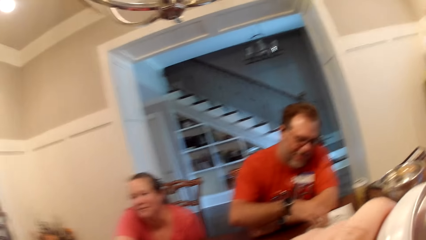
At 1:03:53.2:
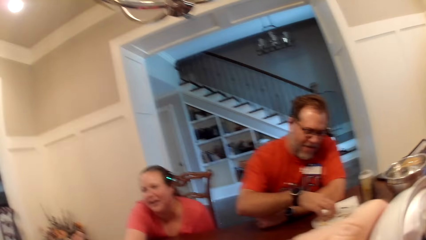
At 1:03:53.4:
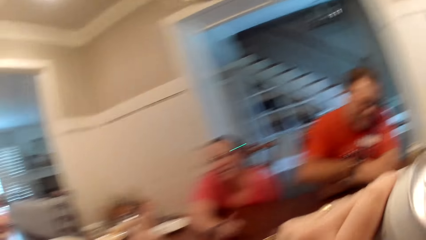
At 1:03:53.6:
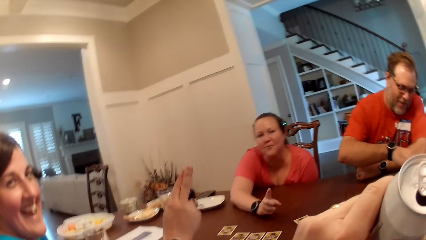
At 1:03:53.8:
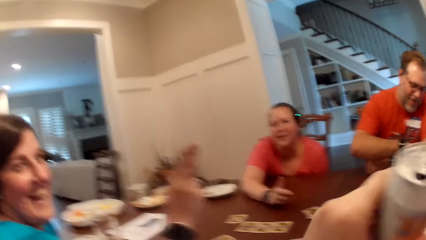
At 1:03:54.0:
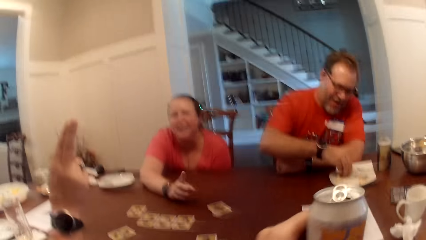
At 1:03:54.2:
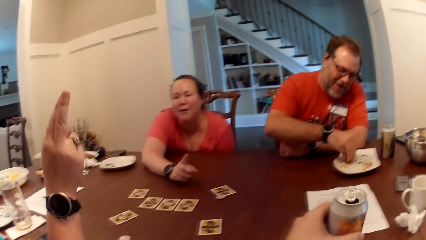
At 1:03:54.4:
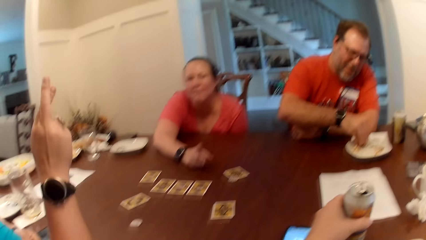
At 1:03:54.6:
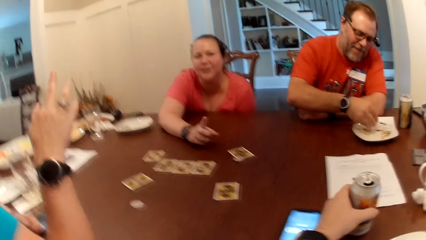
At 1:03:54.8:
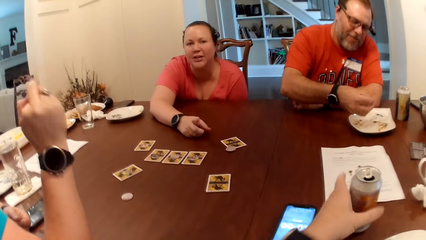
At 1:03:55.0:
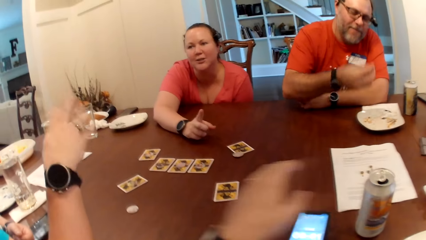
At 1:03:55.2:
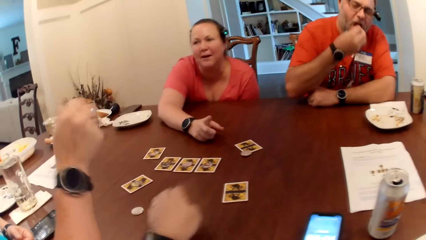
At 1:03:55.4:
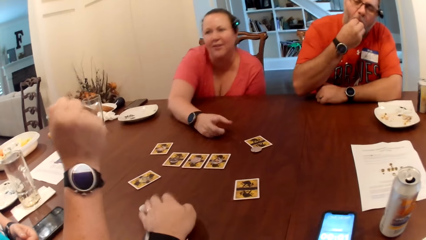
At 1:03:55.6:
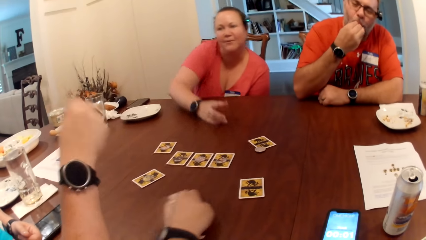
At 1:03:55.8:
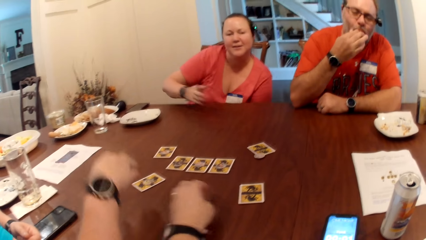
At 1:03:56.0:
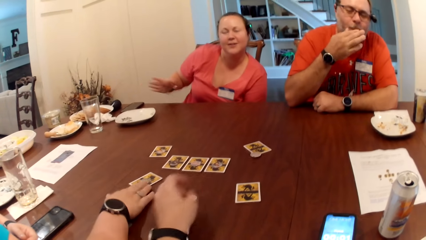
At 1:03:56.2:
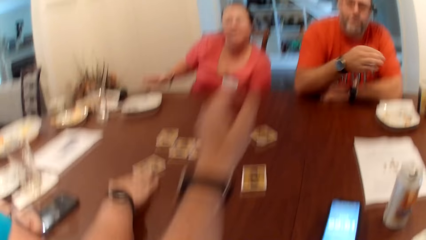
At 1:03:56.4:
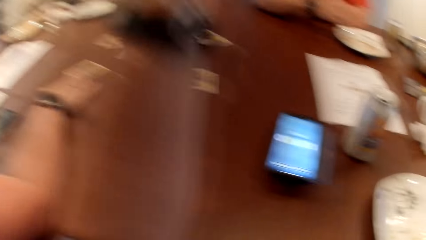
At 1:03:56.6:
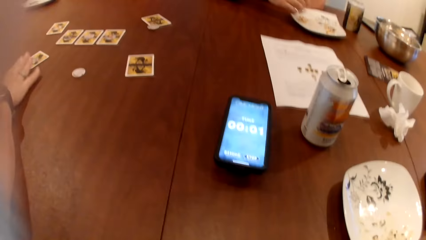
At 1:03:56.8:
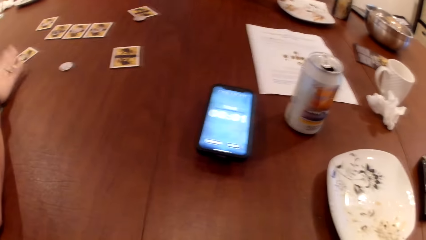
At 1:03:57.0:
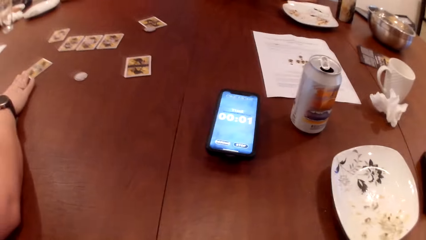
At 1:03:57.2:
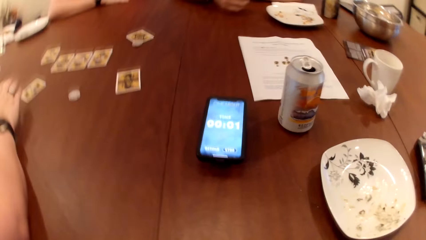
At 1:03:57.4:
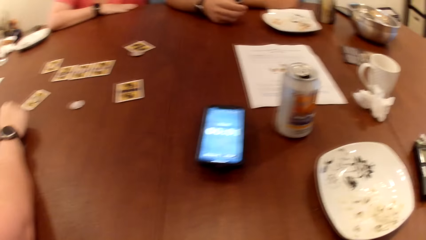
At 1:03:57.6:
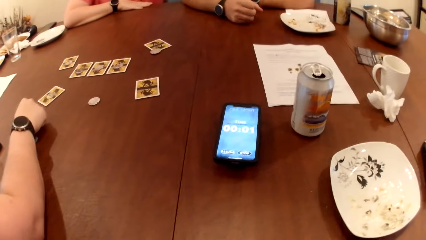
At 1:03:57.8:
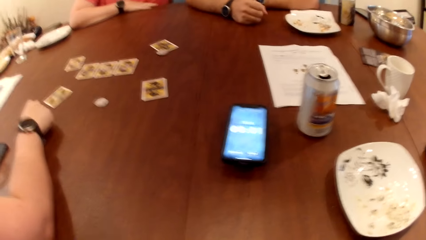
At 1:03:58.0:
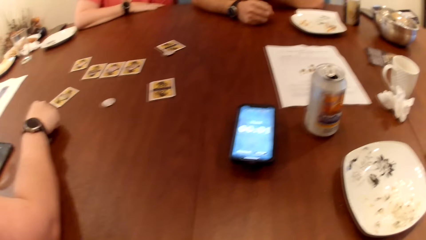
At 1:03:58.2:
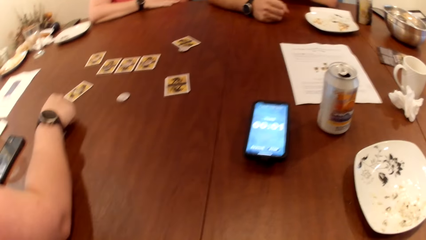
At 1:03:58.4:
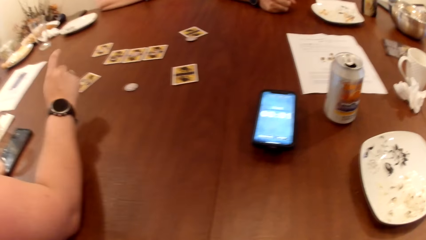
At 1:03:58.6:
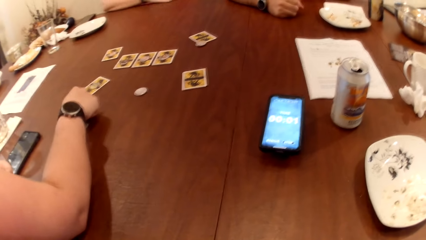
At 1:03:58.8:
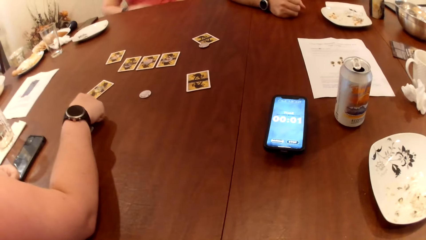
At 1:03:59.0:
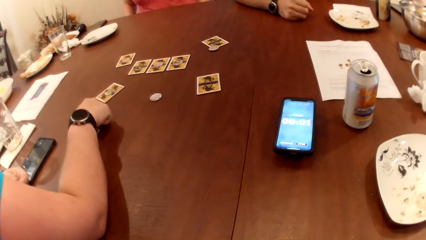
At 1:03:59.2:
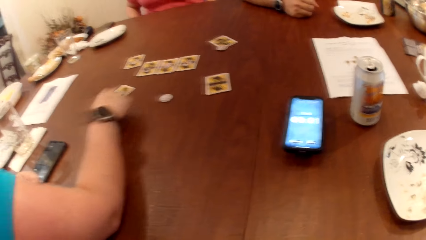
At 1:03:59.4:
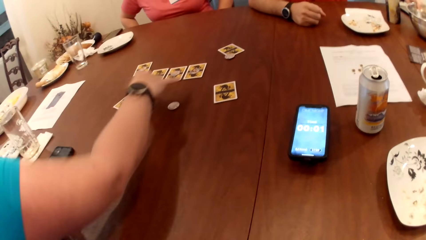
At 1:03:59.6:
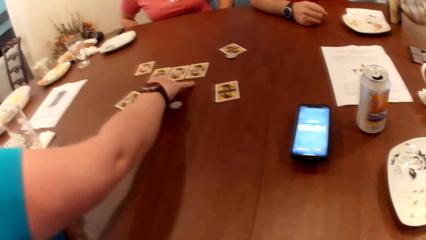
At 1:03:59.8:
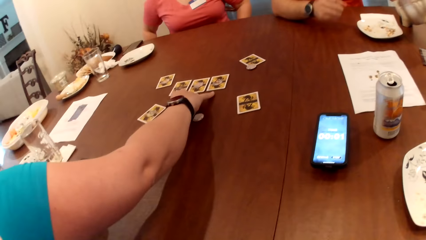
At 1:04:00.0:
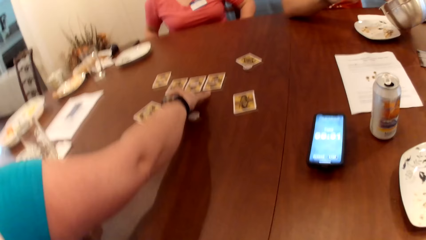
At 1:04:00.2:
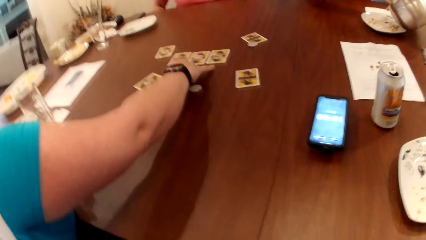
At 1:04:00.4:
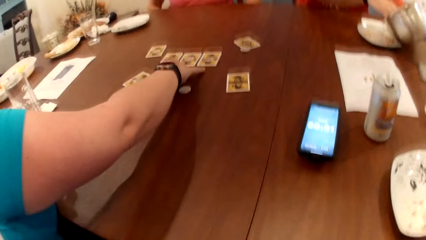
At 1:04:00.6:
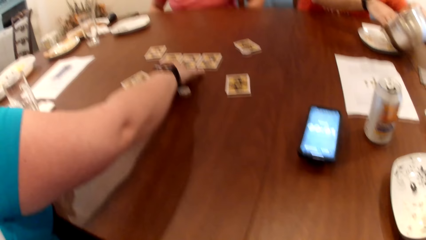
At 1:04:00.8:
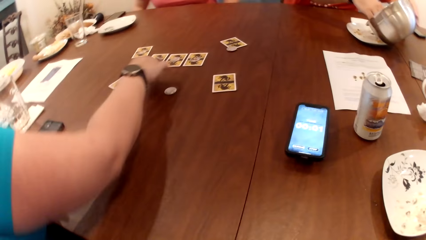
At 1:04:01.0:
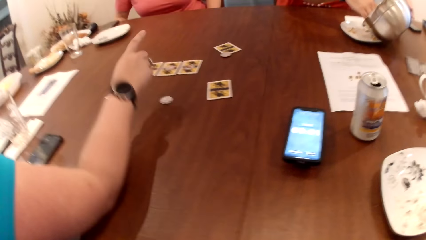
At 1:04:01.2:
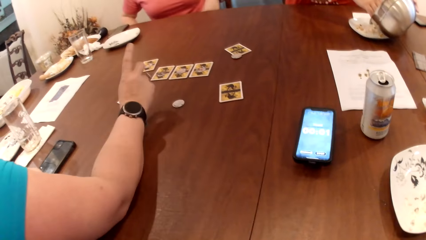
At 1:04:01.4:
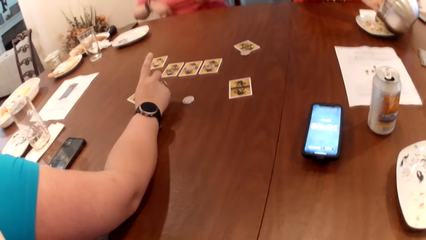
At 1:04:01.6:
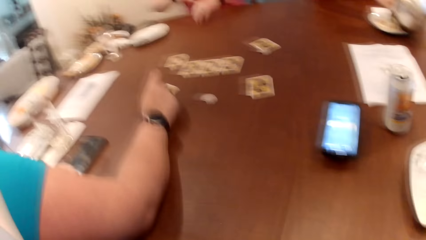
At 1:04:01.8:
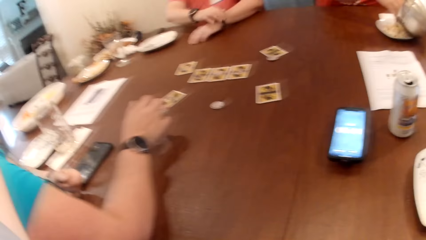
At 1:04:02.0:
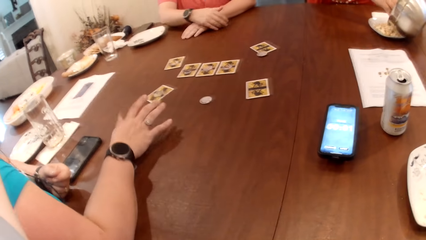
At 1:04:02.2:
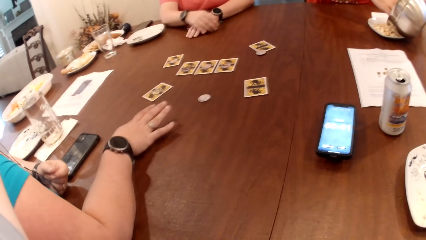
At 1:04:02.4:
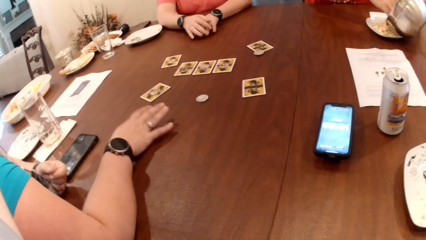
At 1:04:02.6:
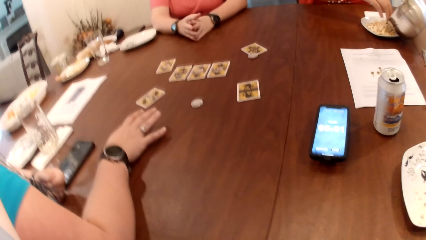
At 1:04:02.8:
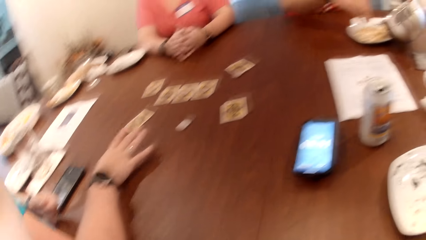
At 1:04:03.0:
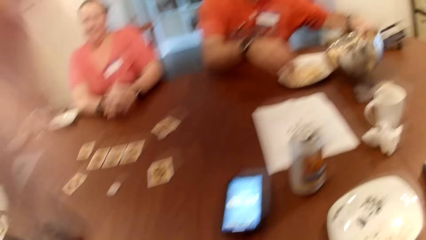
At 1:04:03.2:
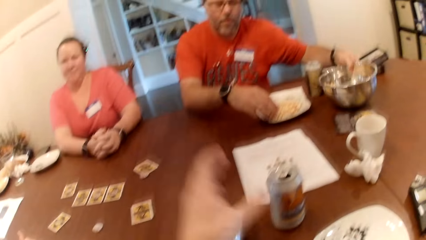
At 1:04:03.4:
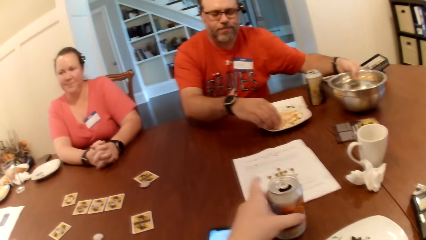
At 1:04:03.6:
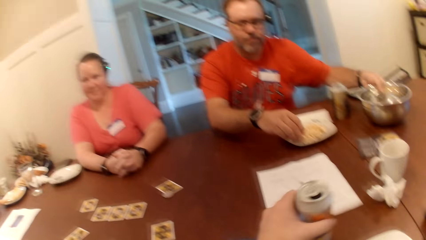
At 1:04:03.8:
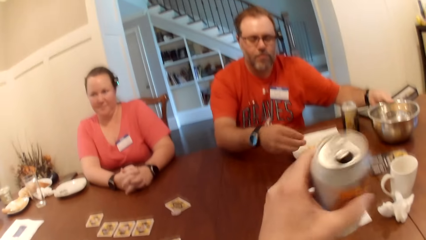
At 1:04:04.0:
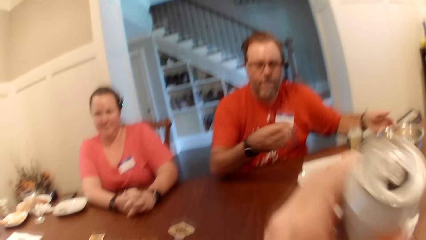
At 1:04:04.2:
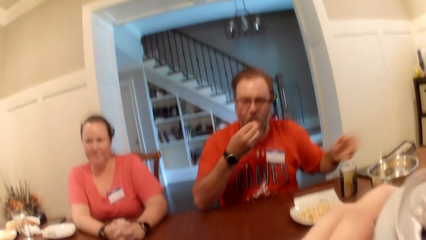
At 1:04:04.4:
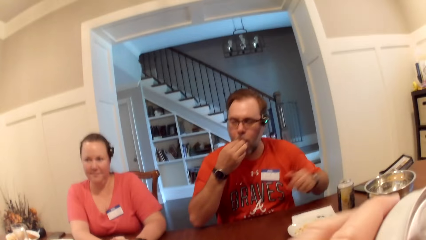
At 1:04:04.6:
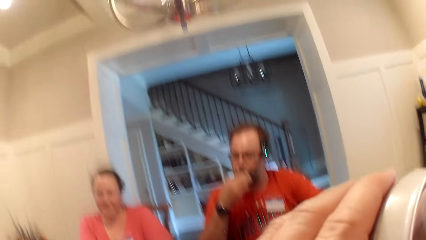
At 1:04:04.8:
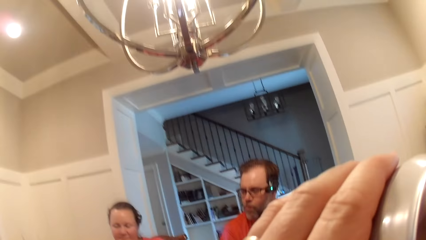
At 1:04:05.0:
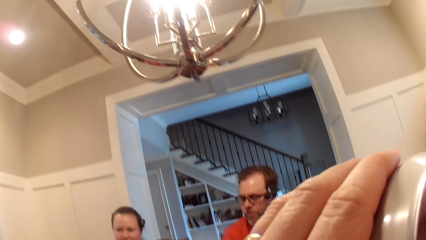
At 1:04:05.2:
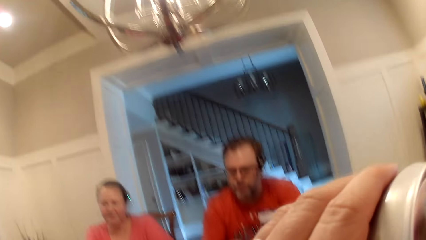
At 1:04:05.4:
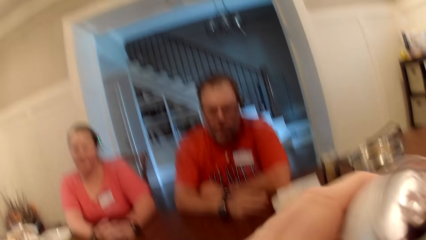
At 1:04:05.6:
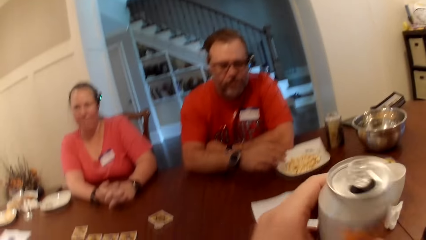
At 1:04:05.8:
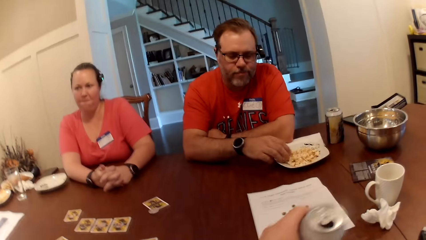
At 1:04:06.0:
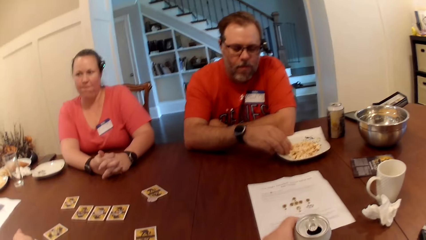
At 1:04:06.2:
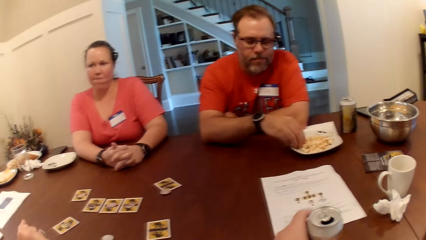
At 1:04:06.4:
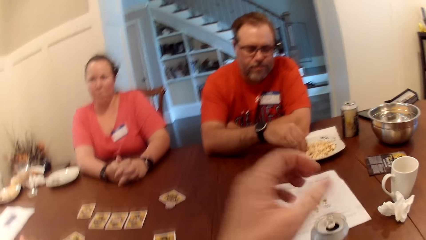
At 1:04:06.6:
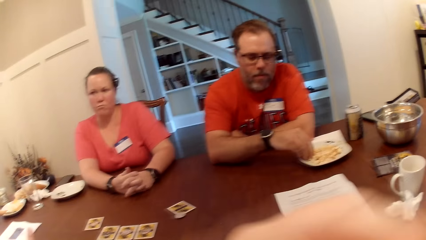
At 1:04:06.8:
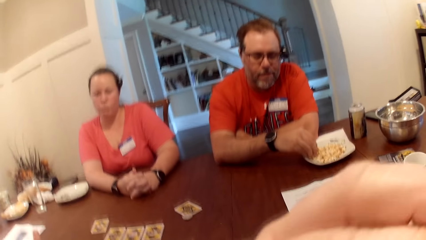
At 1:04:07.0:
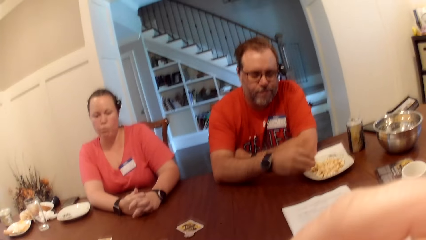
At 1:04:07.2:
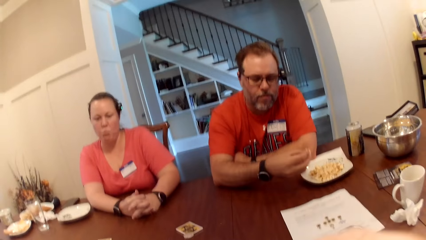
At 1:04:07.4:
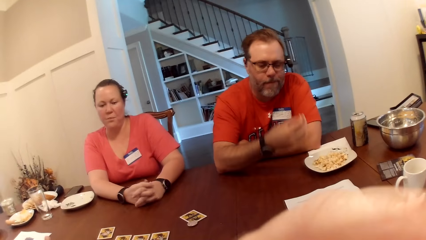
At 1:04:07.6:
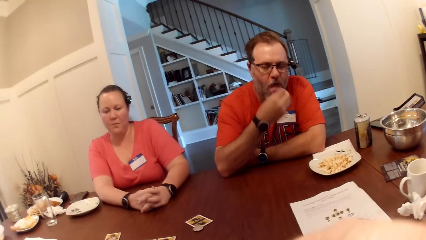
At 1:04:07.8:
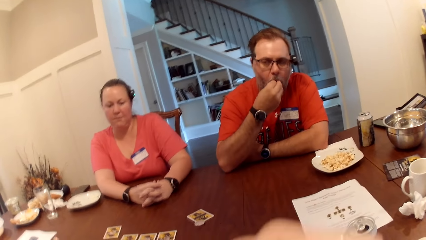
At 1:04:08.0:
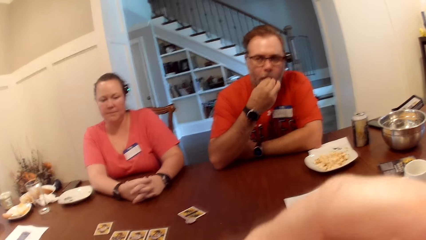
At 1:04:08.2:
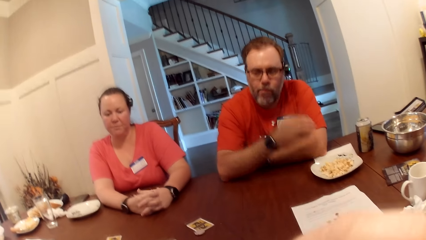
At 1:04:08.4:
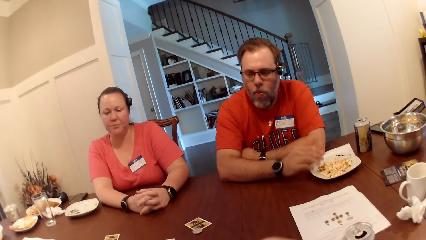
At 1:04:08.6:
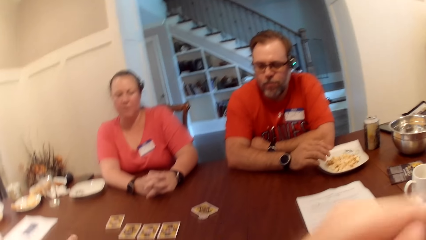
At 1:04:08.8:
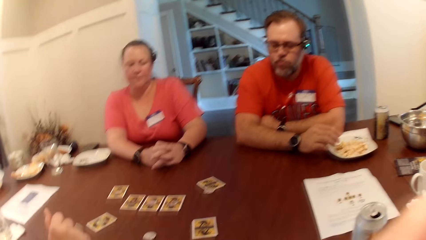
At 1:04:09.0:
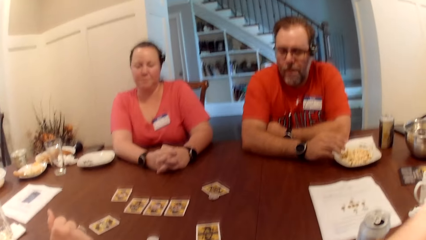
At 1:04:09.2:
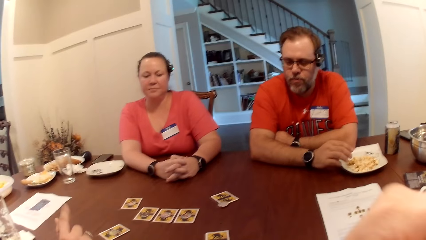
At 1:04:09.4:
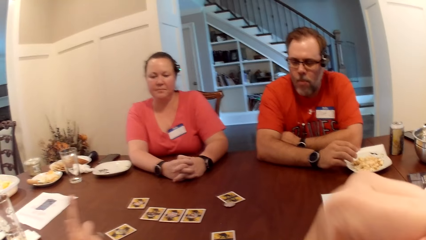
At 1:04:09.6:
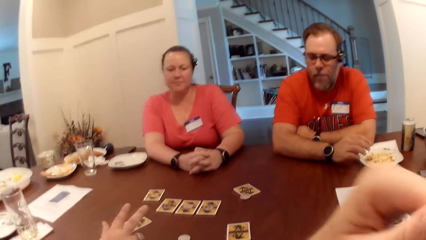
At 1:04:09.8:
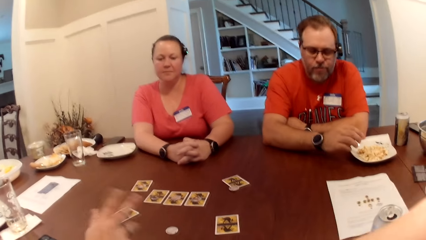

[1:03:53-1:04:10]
The camera wearer drops the can on the table with his left hand. The man eats snack from the plate on the table with his right hand. The woman removes her left hand from the table. The camera wearer moves the chip. Another woman touches the card. The man picks a bowl from the table with his left hand. The other woman interacts with the group. The man pours snack in the plate on the table with his left hand. The first woman places both hands on the table. The man drops the bowl on the table with his left hand. The man picks snack from the plate on the table with his right hand. The camera wearer picks the can from the table with his left hand. He drinks soda from the can with his left hand. The man eats snack from the plate on the table with his right hand. The camera wearer drops the can on the table with his left hand. The man picks snack from the plate on the table with his right hand. The camera wearer touches the face area. The man eats snack from the plate on the table with his right hand.
